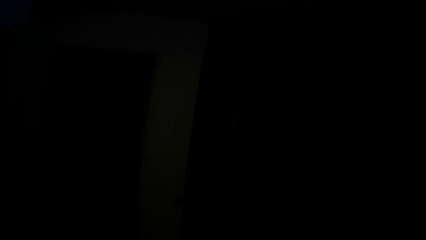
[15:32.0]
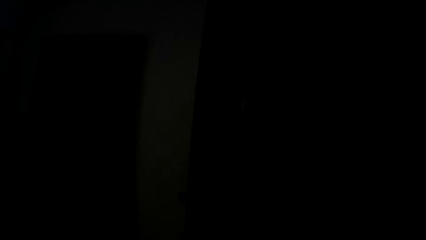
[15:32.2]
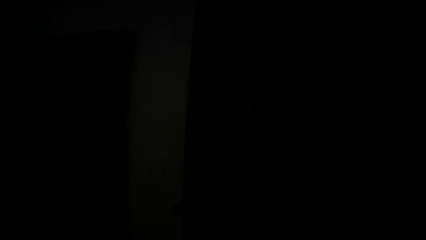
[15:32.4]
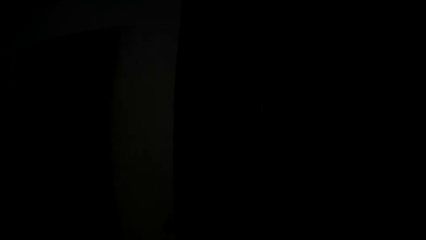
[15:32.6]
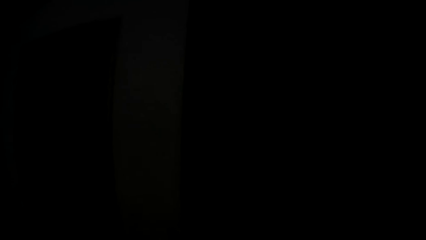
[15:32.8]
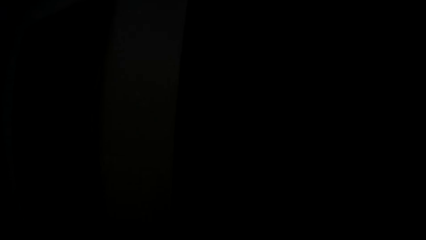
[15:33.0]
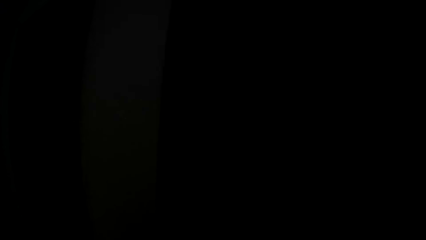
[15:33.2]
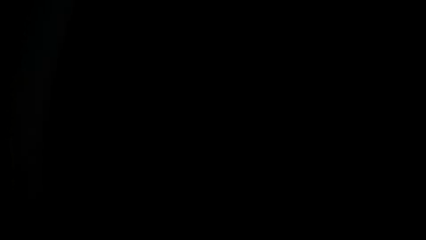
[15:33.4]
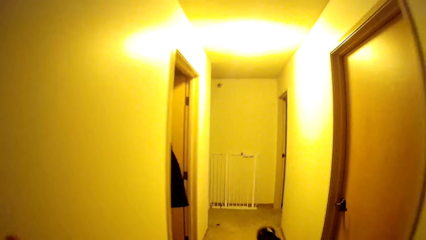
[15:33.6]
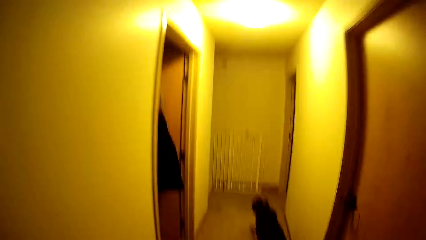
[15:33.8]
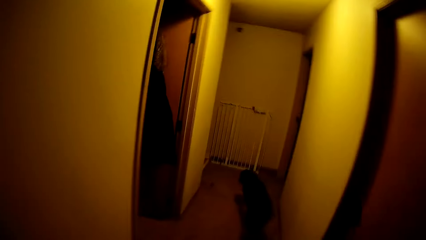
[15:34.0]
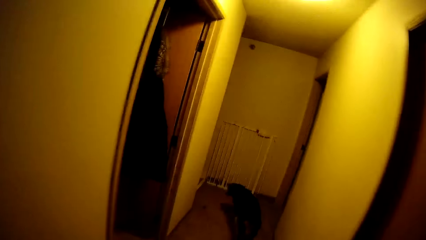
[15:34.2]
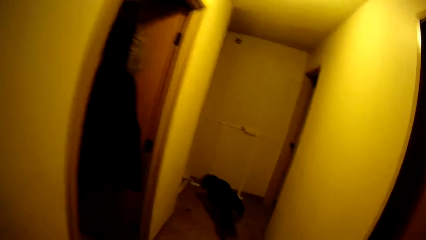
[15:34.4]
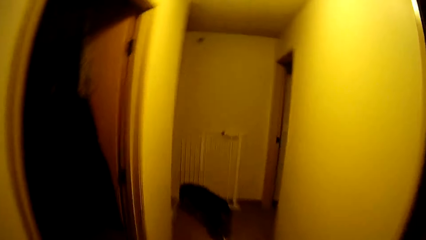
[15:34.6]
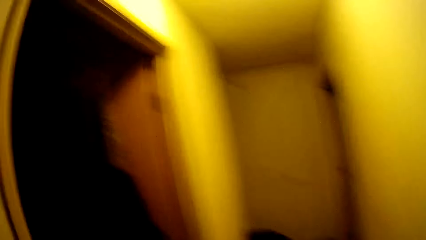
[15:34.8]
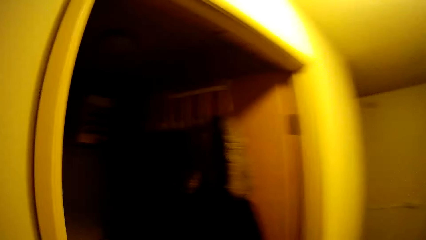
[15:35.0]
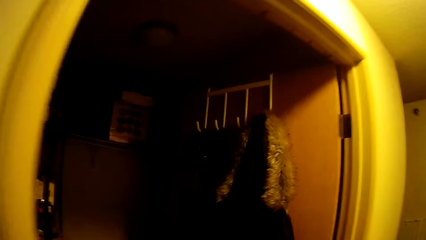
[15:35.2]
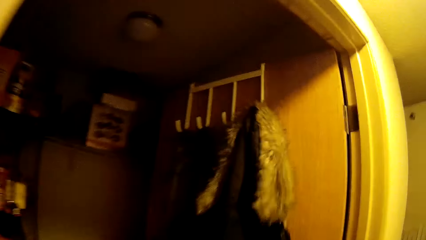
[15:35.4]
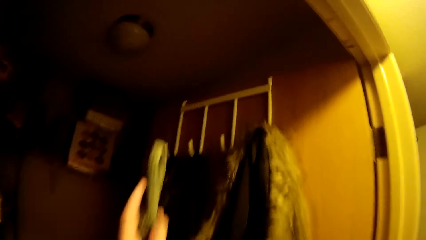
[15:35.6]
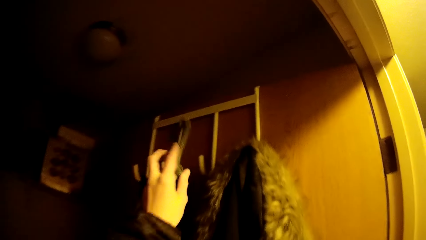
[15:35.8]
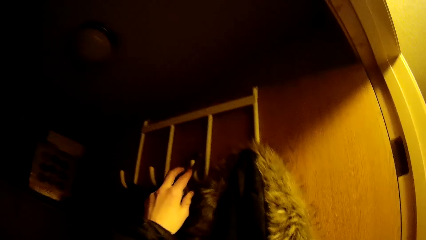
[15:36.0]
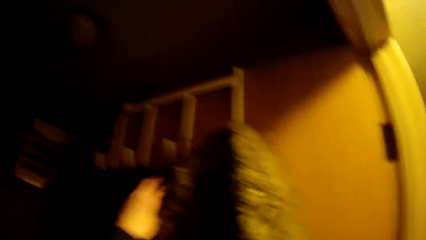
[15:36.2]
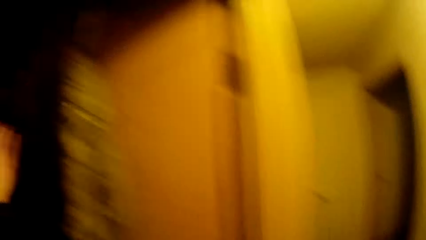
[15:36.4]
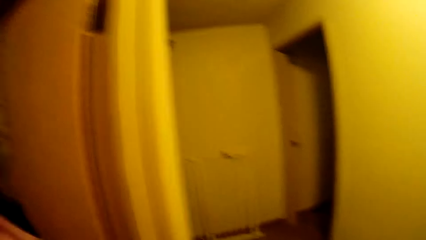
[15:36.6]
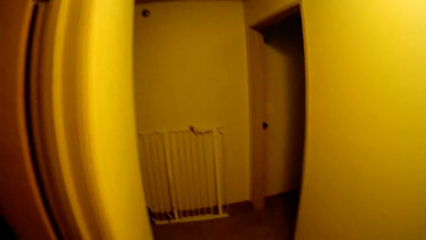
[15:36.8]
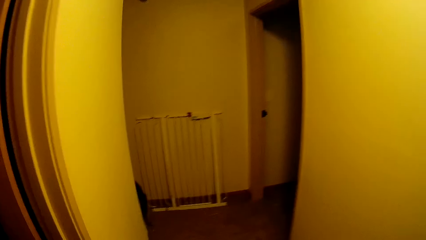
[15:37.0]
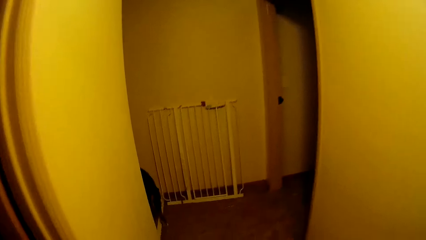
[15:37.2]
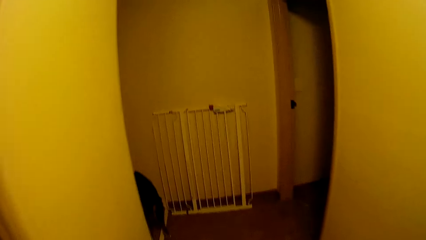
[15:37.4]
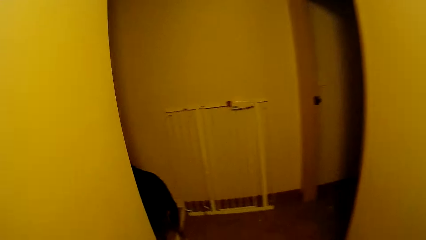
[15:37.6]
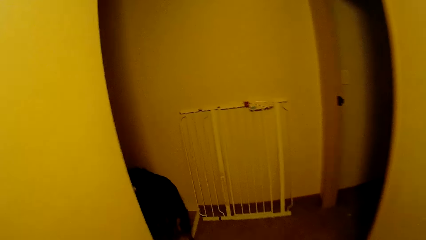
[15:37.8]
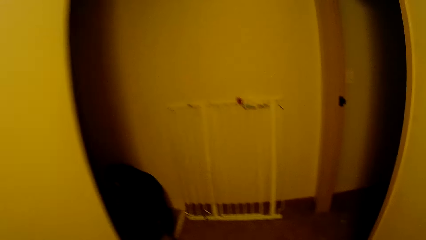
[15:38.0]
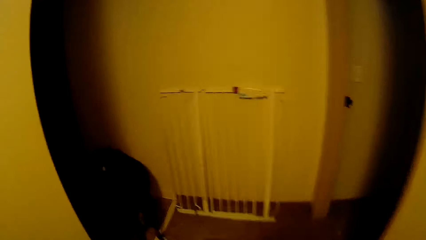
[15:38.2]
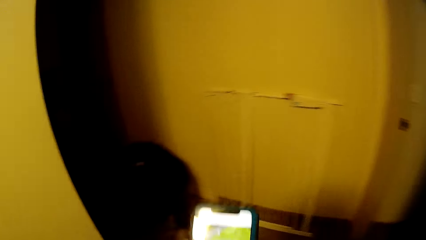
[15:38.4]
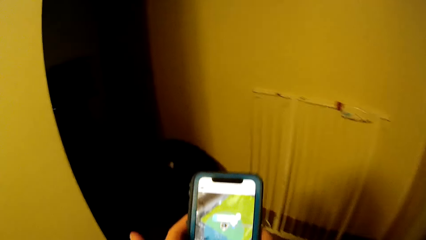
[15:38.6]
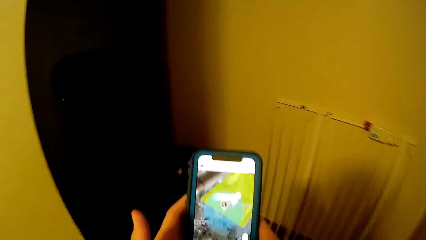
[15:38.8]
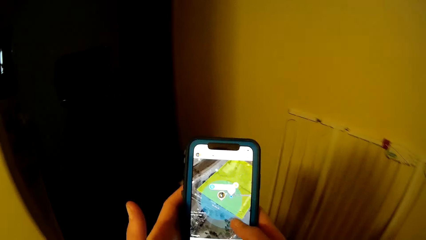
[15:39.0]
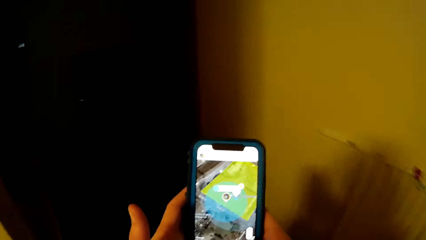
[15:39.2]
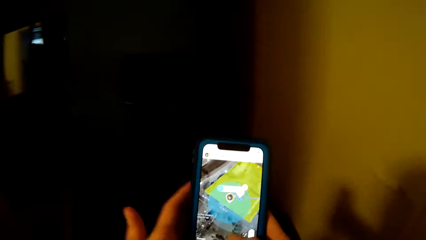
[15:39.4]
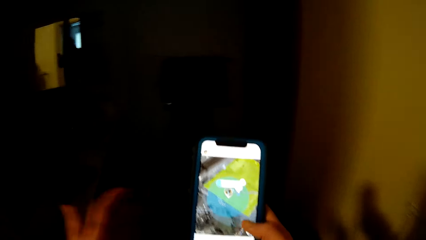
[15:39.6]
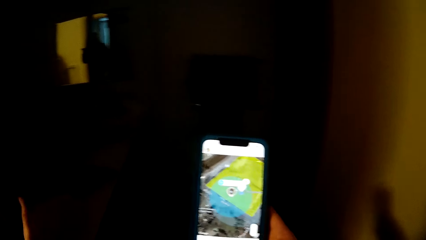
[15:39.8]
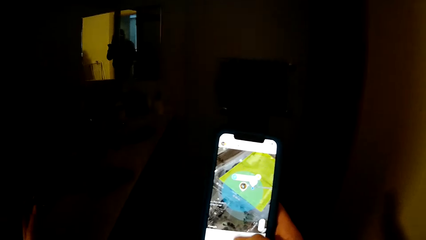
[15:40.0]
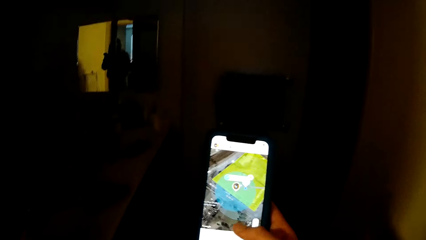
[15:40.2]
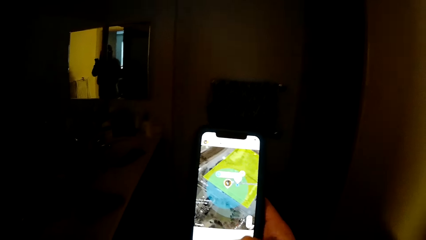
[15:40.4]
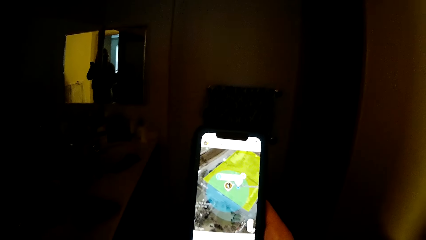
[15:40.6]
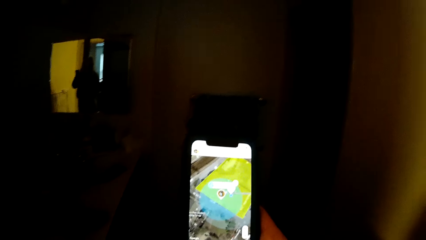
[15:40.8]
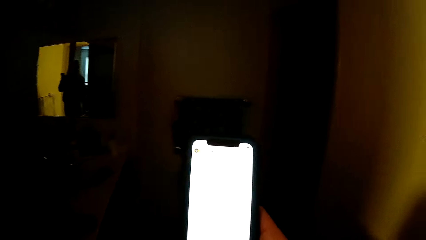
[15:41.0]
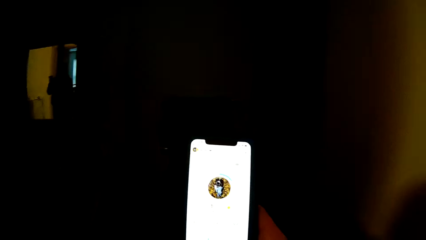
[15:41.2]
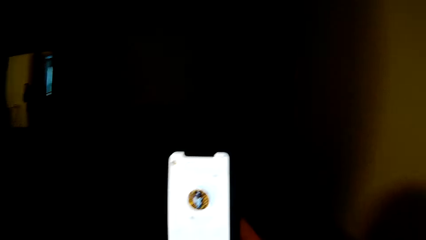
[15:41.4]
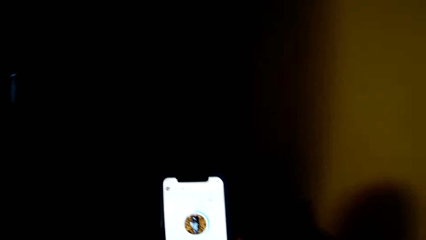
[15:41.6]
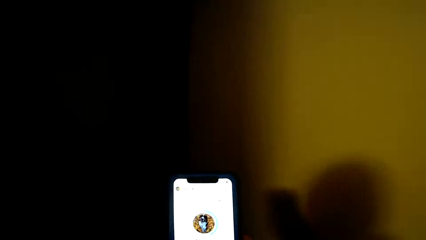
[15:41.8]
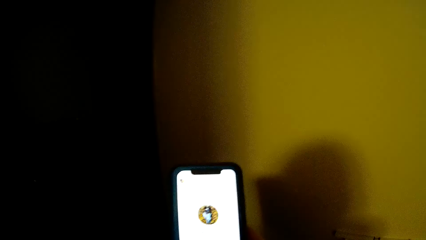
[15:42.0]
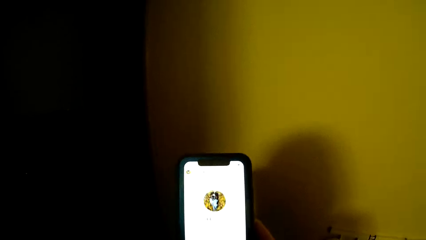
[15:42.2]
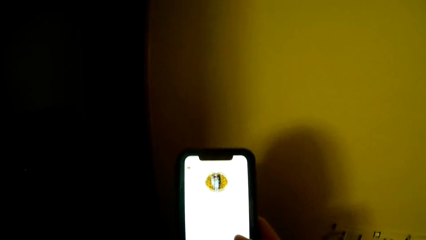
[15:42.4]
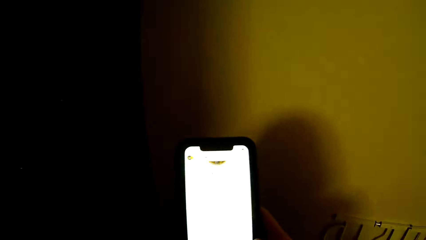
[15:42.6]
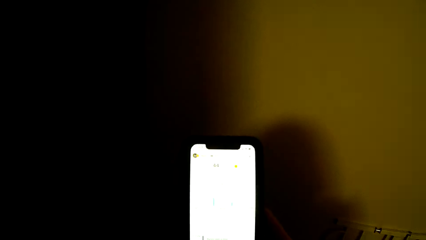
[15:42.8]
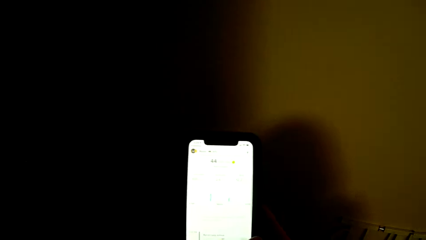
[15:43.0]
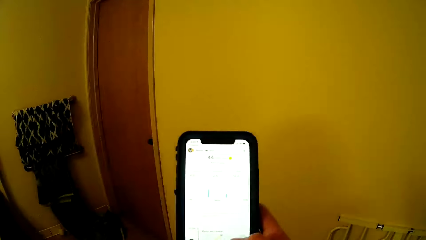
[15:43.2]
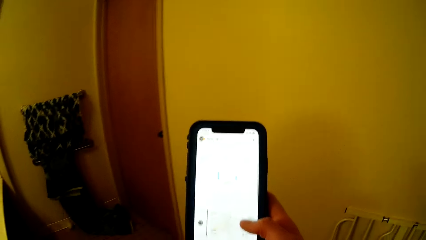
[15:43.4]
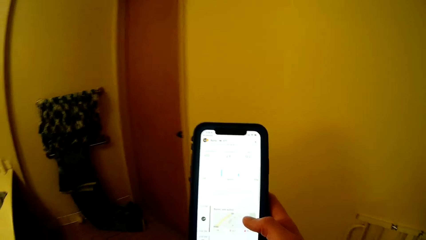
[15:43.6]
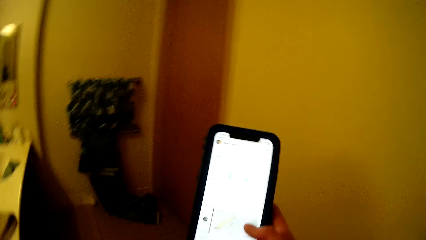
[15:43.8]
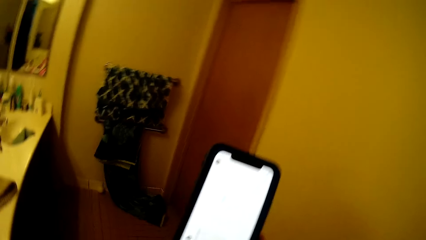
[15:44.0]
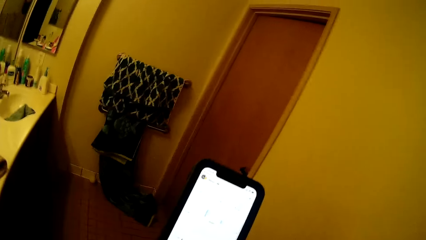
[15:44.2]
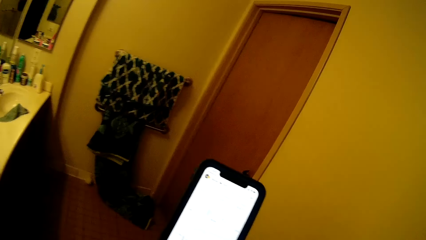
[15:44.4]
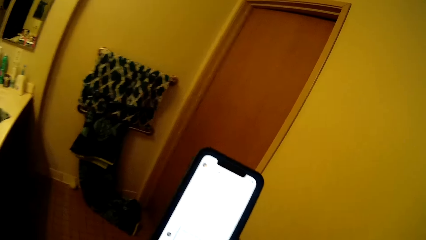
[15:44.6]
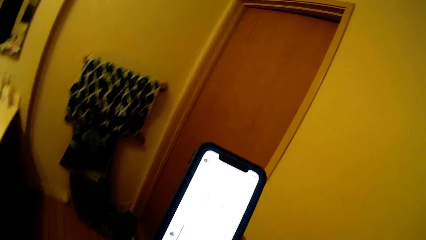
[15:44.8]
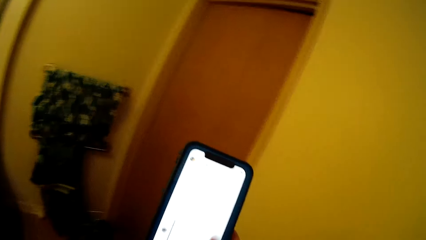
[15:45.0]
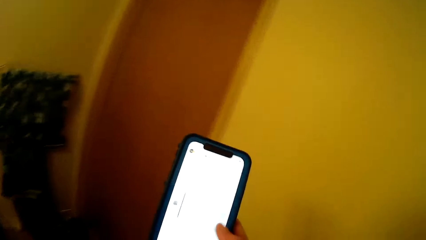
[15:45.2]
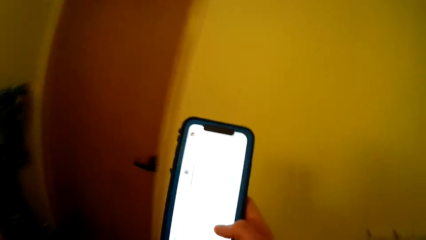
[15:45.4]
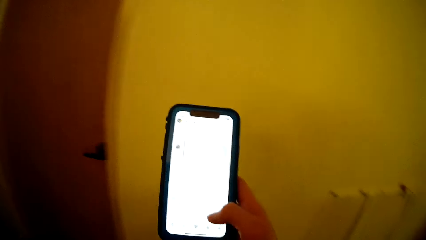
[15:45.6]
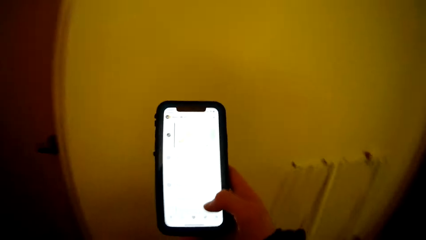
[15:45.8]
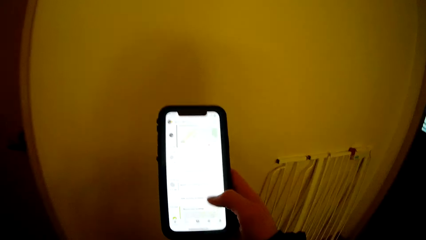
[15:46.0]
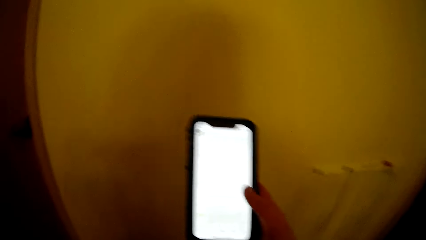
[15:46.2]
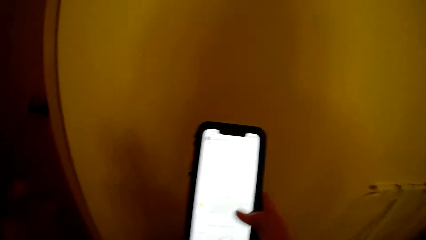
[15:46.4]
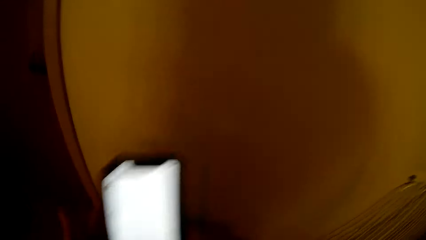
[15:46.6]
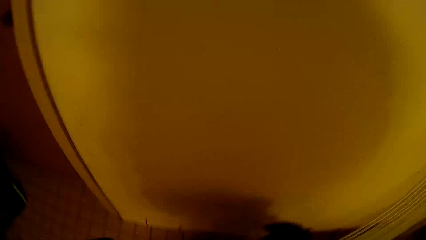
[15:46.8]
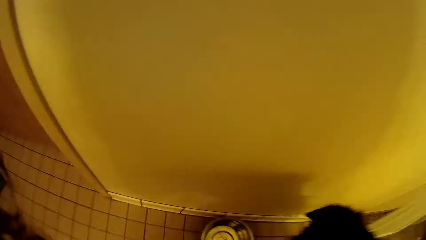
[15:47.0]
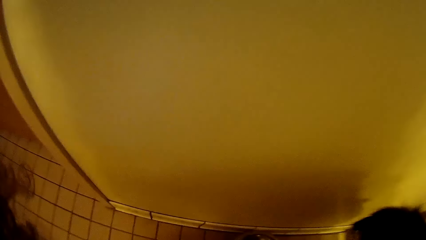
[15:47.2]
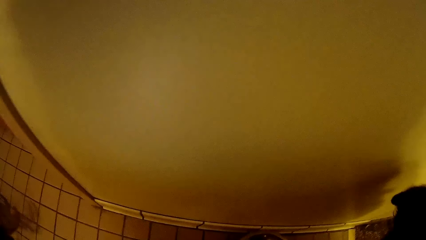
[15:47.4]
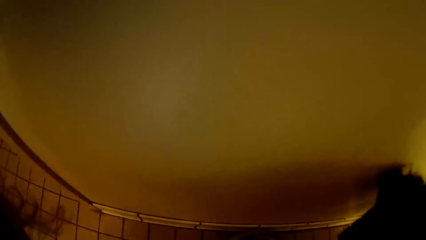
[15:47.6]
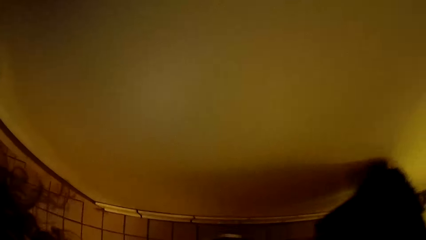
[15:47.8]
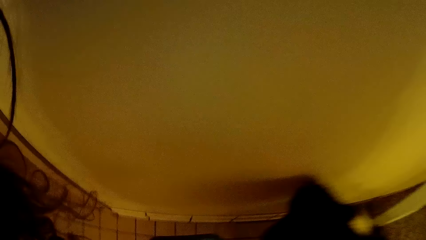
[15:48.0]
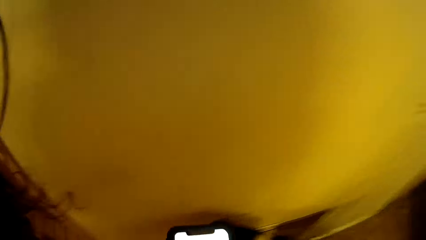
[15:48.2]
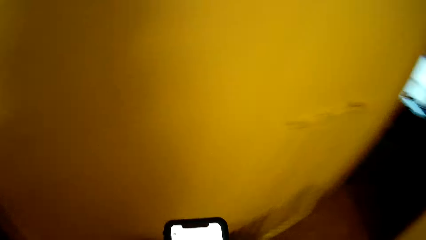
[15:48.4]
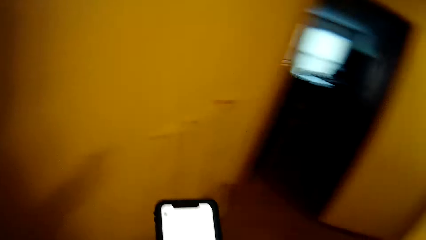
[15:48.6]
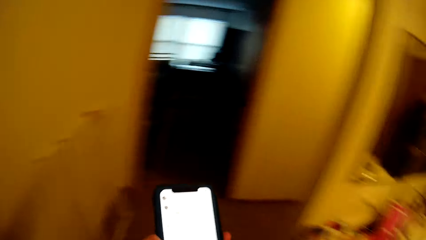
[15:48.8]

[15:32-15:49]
The camera wearer walks around the house. They hang the leash on the rack and walk. They hold a phone in the hands. They scroll through the phone with the right hand. They light a room. They scroll the phone in the right hand.
